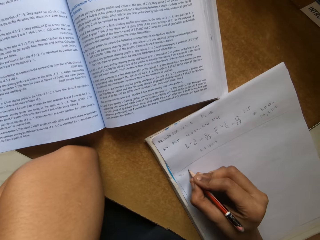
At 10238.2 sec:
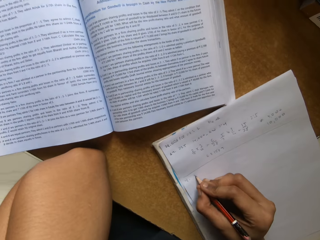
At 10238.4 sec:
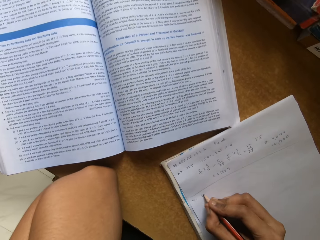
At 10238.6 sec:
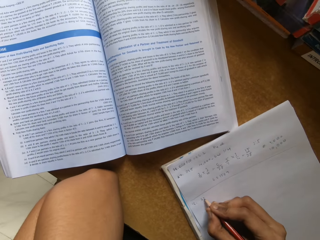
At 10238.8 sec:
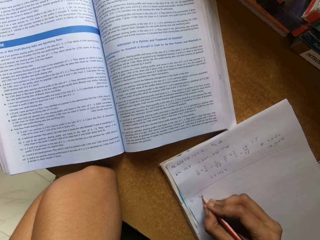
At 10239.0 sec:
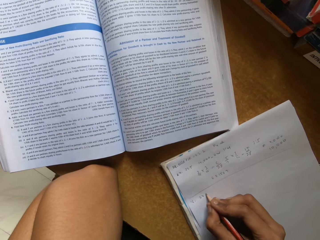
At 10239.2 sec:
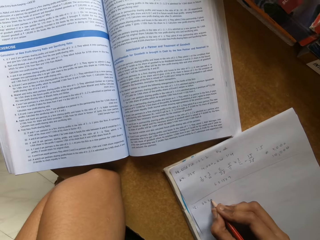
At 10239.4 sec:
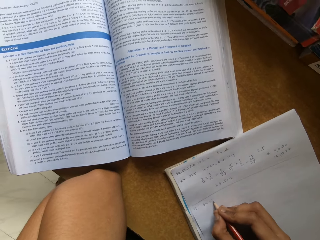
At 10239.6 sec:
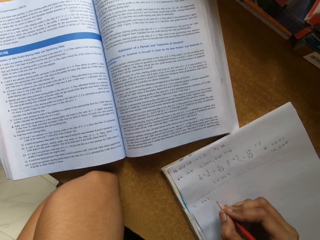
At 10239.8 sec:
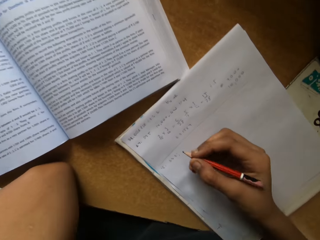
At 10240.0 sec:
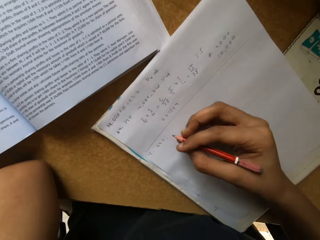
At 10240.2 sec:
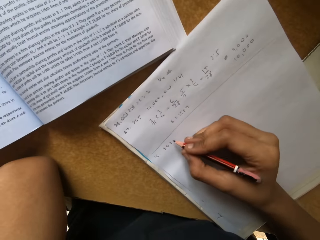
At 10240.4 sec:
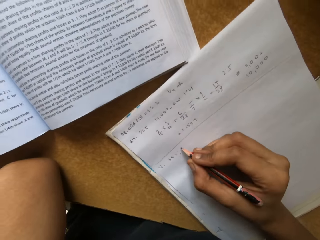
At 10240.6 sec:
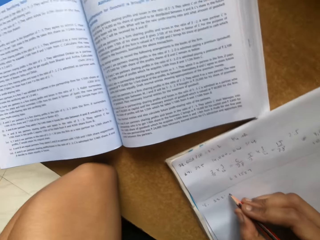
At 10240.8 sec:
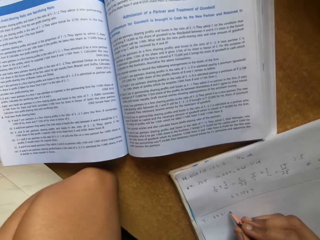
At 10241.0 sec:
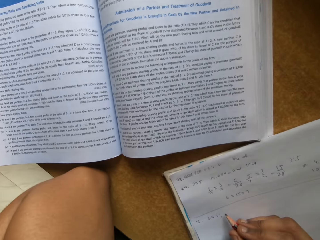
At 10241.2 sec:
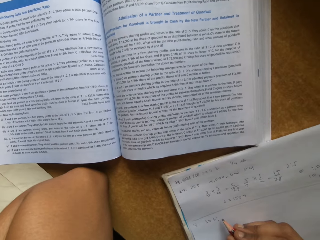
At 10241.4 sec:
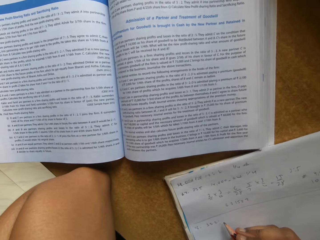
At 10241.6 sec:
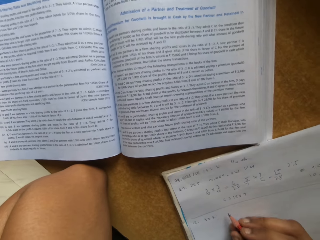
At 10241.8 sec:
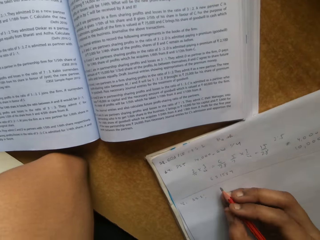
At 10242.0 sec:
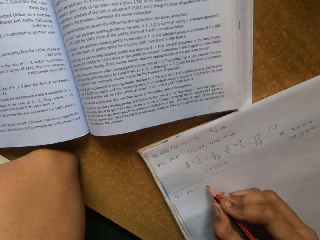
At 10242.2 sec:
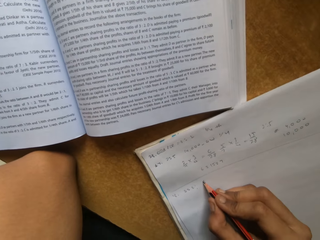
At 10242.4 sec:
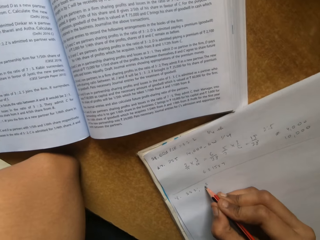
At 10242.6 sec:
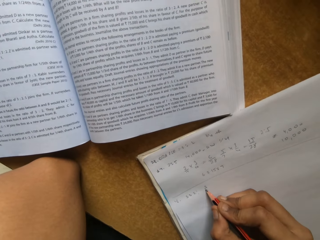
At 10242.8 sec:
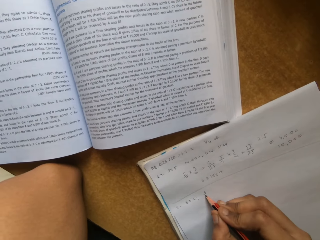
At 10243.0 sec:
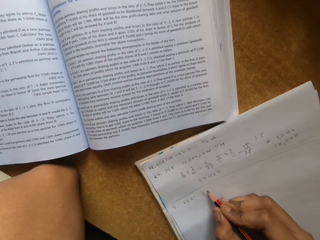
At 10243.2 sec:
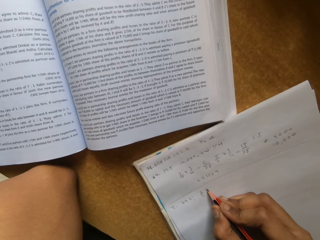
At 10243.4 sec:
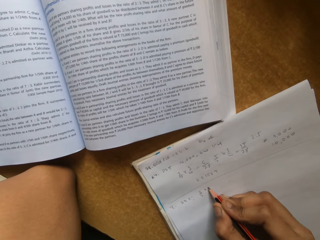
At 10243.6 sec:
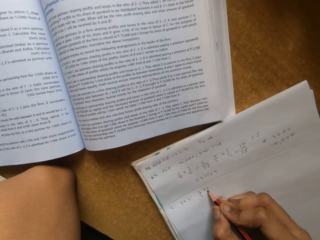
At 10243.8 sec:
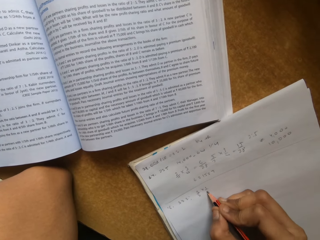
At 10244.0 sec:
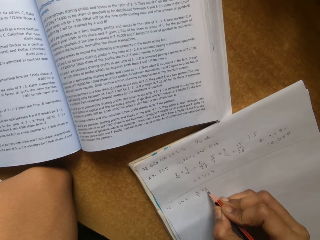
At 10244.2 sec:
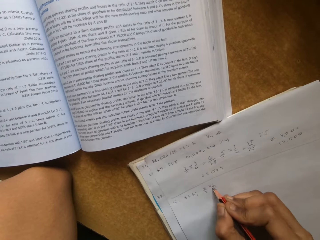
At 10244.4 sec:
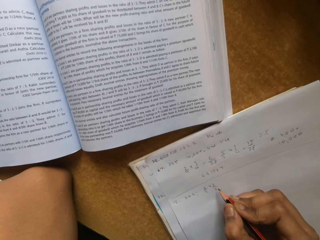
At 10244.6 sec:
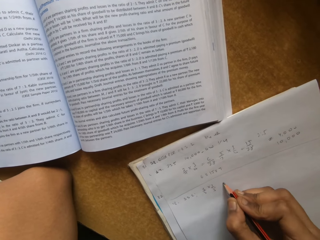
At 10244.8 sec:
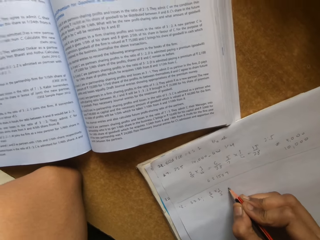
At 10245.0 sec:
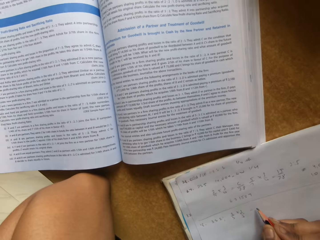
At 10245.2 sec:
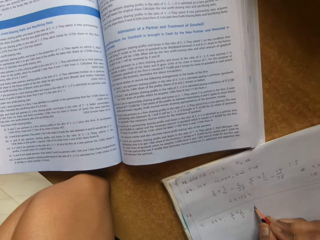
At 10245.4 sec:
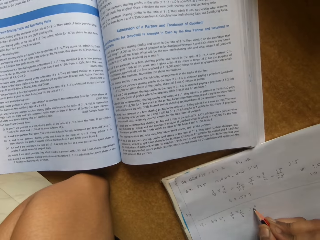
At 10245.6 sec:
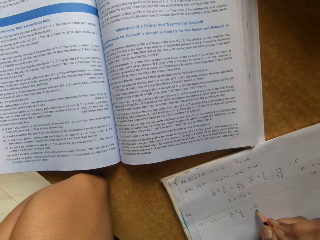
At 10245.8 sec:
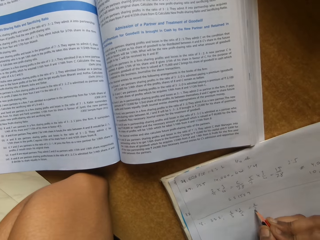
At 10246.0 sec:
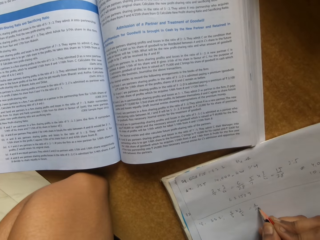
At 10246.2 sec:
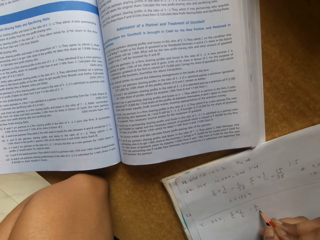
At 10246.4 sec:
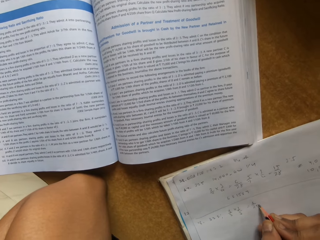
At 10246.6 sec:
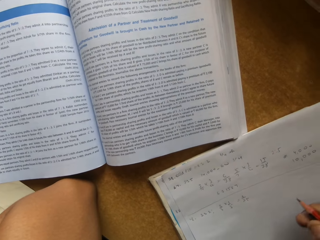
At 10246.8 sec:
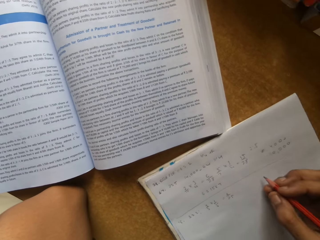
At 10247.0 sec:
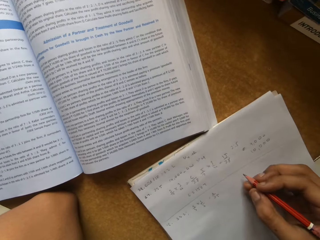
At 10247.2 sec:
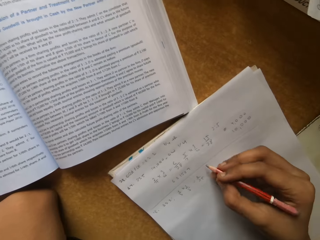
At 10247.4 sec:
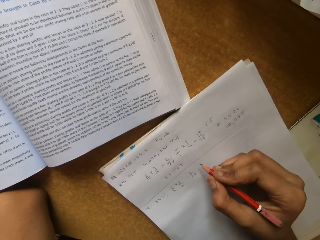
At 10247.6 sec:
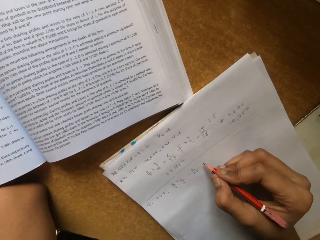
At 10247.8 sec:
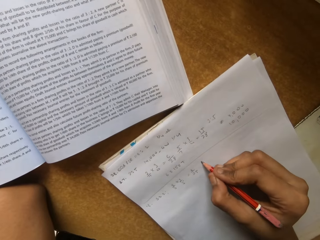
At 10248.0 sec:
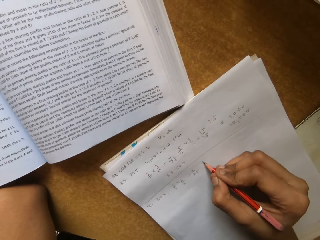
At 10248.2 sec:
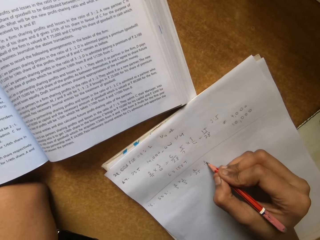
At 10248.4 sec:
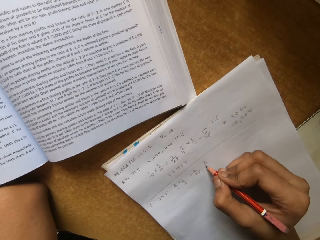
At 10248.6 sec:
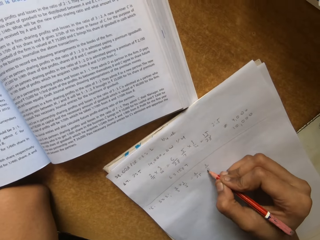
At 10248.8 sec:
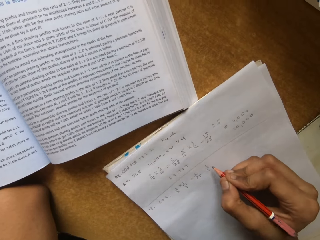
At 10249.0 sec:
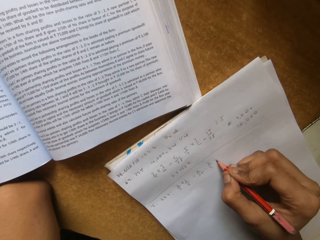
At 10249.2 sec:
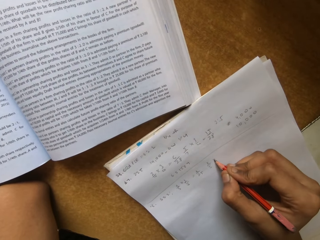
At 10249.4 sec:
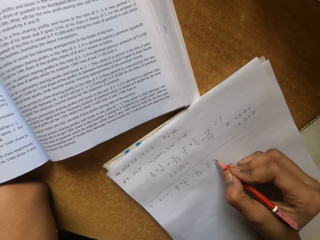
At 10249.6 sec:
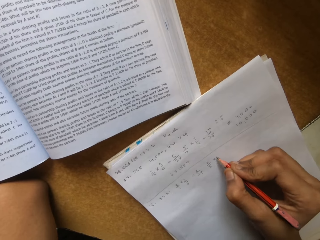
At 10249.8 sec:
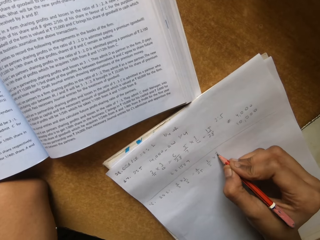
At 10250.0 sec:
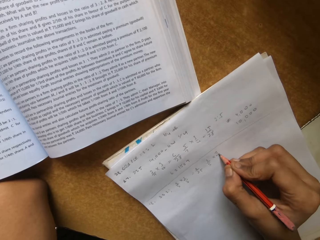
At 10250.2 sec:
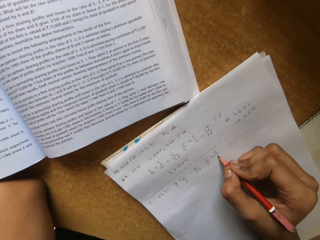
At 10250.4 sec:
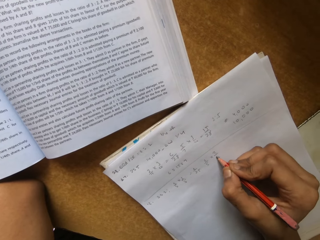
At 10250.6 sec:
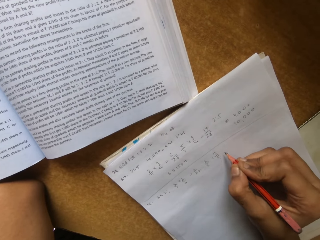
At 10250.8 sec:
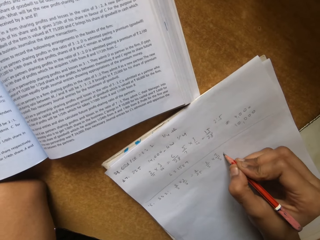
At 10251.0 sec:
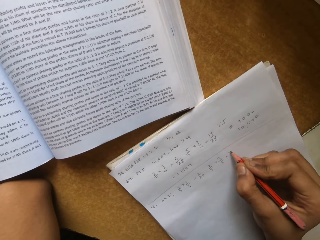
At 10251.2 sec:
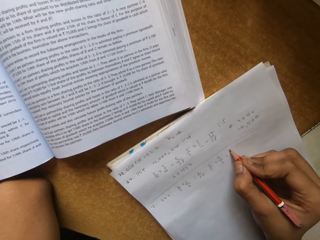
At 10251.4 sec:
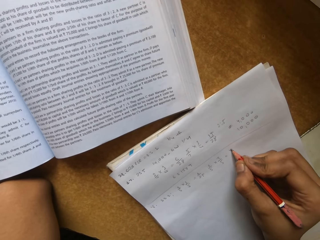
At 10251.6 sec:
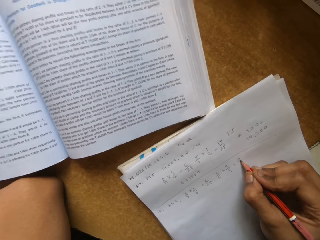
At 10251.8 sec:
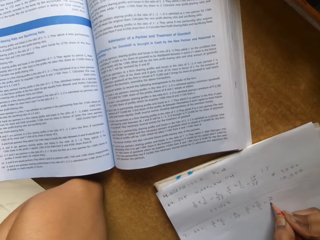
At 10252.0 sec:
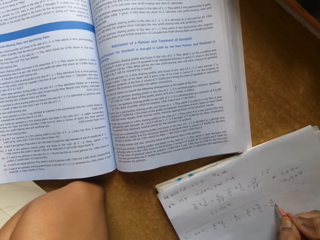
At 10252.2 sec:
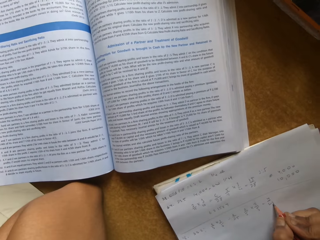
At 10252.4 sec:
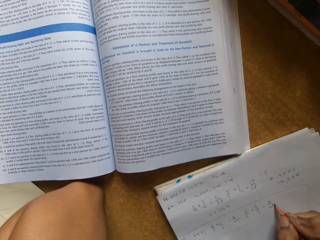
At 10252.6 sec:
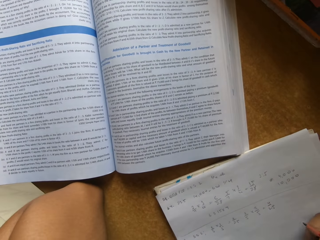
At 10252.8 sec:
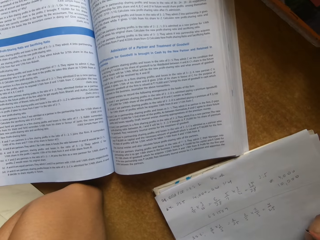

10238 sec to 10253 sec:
The camera wearer writes on a paper with a pencil repeatedly.

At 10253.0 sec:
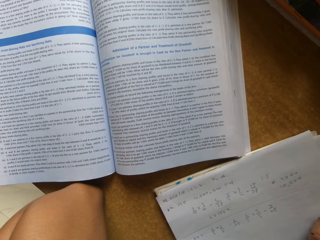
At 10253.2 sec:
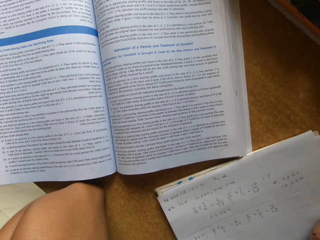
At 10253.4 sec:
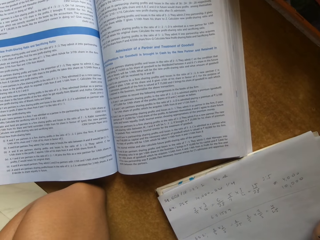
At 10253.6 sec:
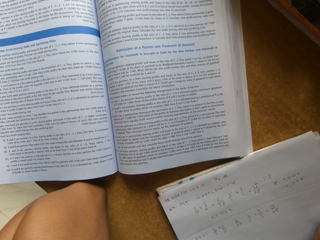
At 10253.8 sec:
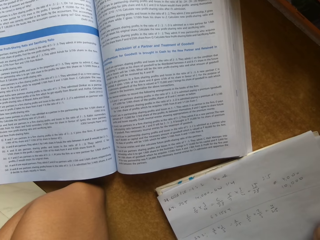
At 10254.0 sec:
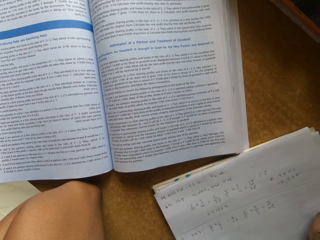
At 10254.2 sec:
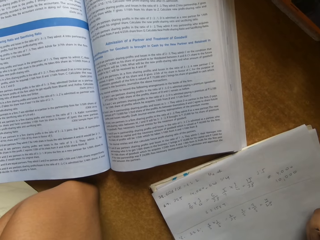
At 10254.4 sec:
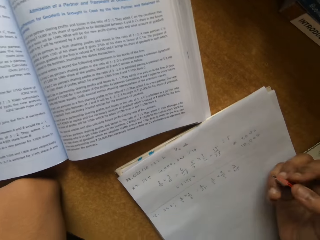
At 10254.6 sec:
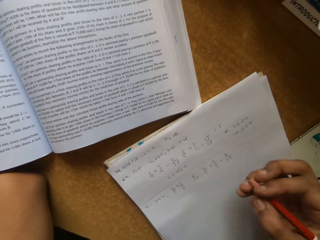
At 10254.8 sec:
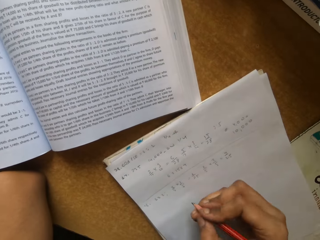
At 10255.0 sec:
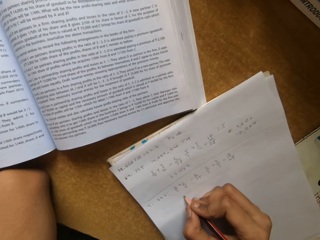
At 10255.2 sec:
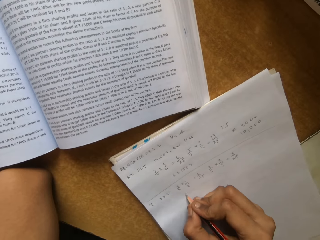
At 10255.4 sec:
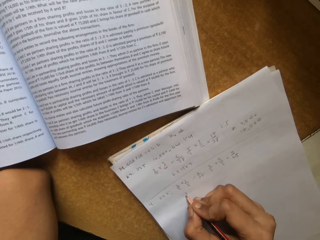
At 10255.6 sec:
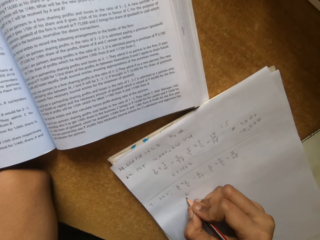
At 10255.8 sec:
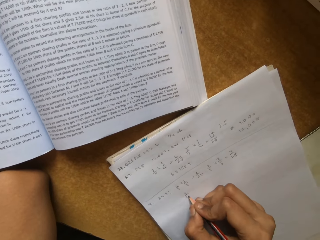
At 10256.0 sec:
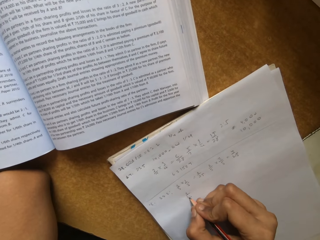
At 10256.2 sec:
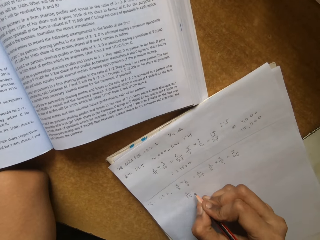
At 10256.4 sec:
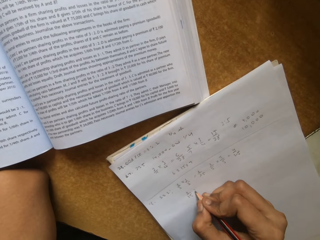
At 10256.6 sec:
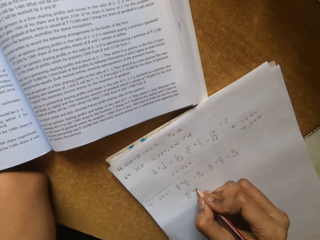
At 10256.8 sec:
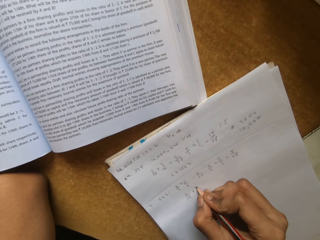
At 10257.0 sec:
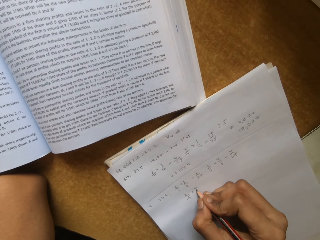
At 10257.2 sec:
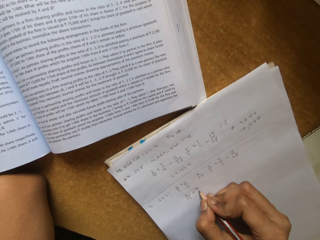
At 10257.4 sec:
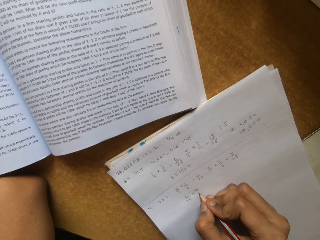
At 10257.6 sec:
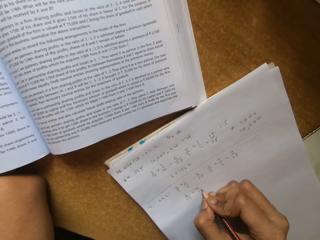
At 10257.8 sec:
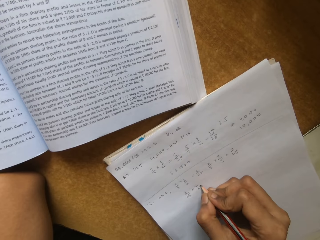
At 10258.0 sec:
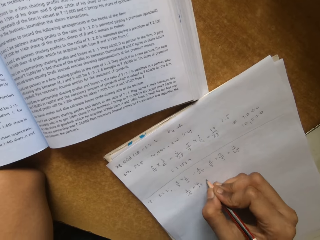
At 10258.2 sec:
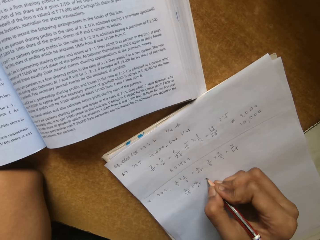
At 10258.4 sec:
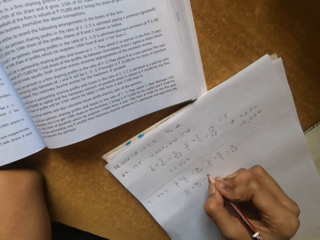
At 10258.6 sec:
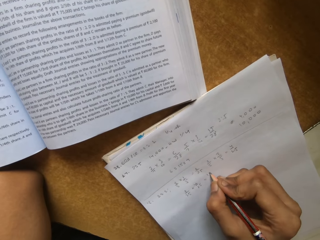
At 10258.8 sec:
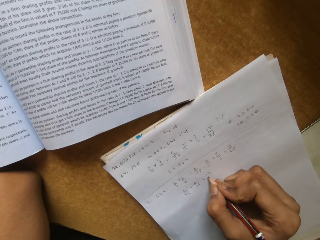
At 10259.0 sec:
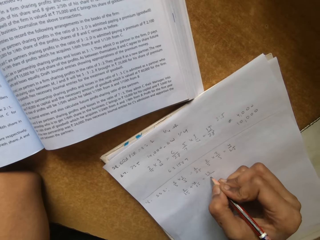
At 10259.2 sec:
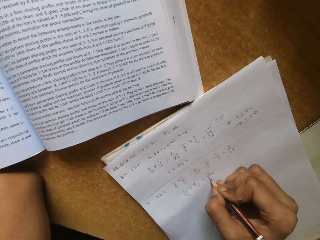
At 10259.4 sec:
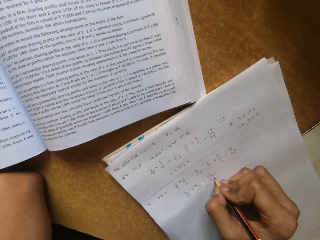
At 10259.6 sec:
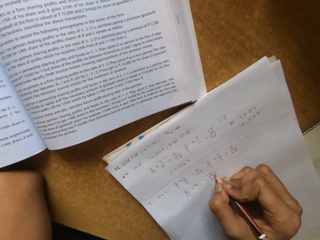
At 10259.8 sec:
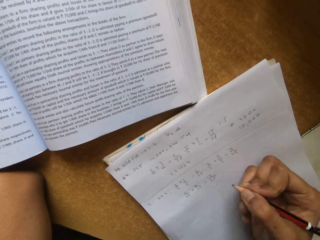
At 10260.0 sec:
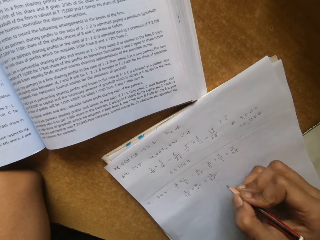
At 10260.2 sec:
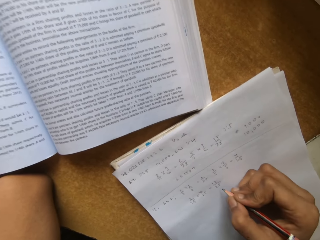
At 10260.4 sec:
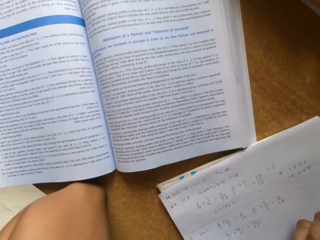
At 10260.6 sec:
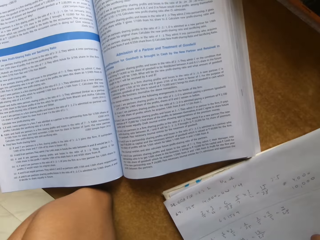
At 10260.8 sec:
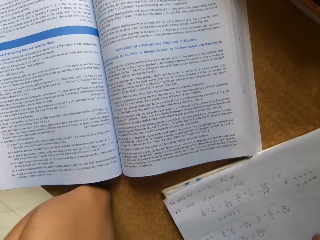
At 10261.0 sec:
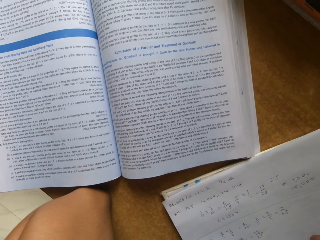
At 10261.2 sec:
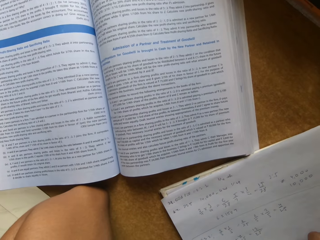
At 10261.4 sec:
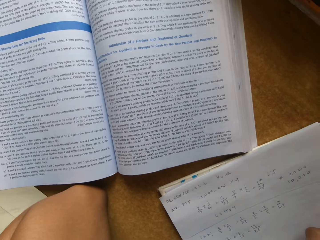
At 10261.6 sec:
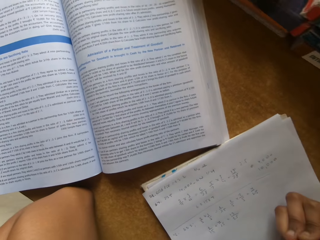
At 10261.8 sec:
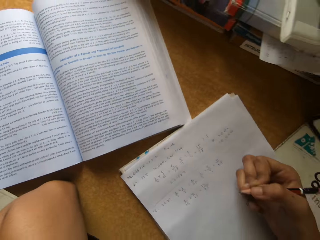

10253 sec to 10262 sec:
The camera wearer writes on a paper with a pencil.
